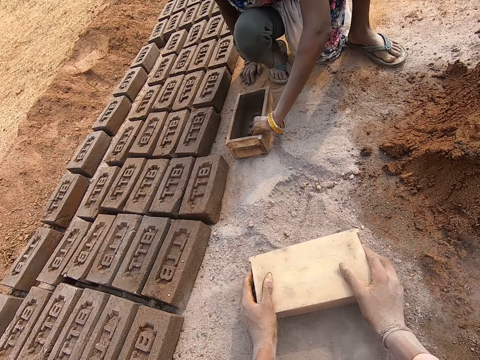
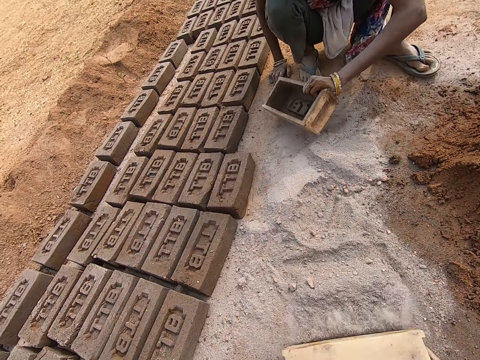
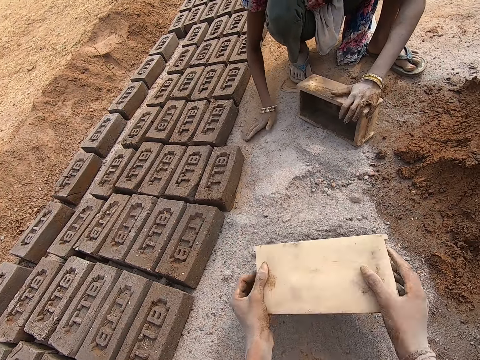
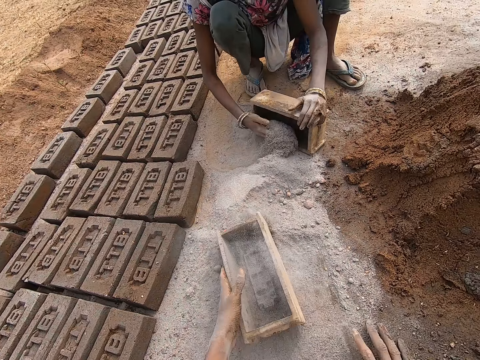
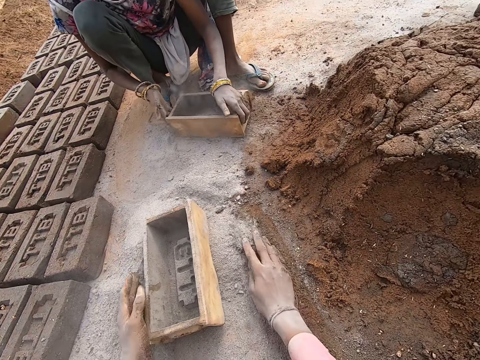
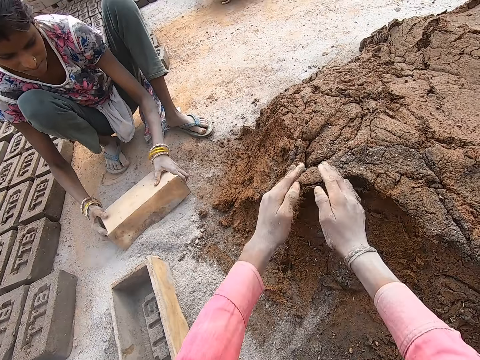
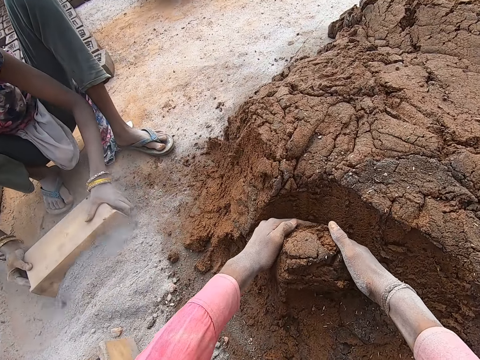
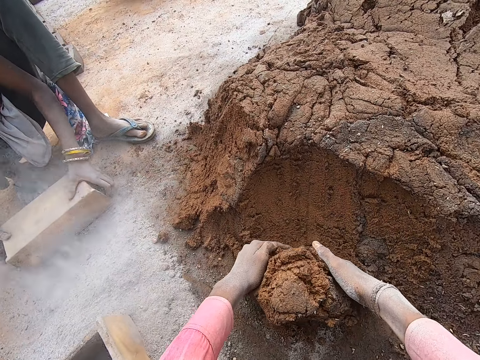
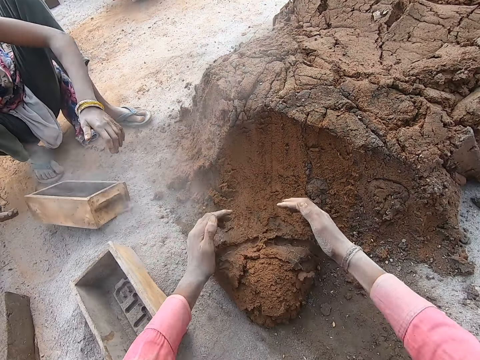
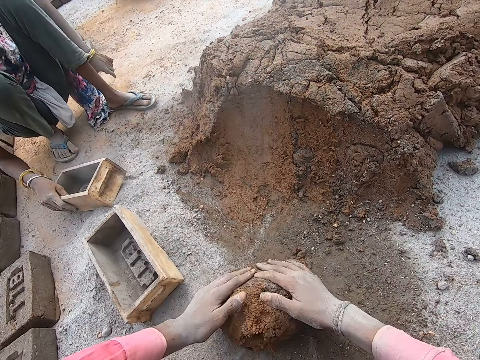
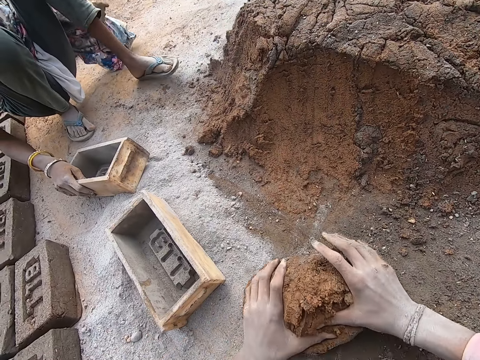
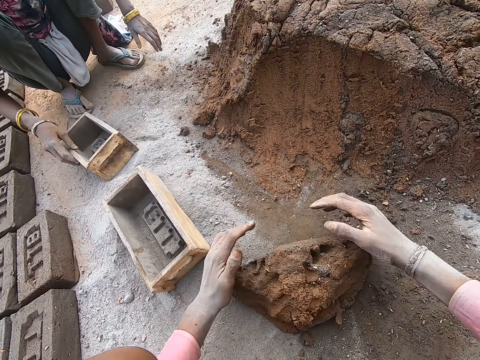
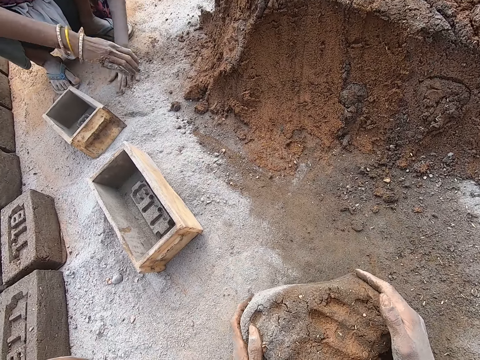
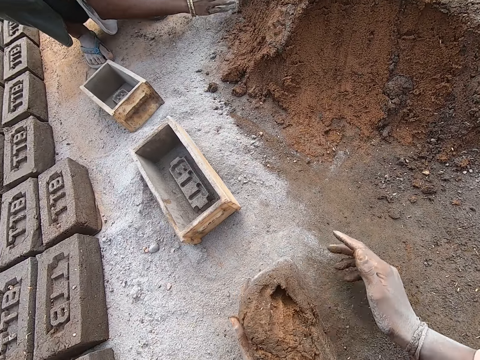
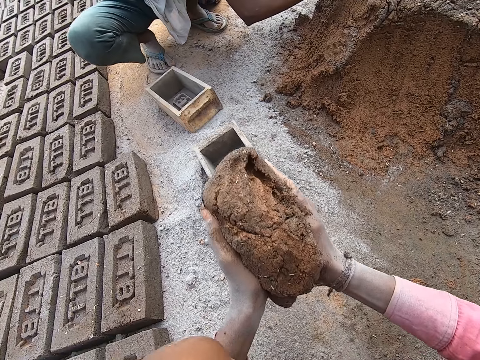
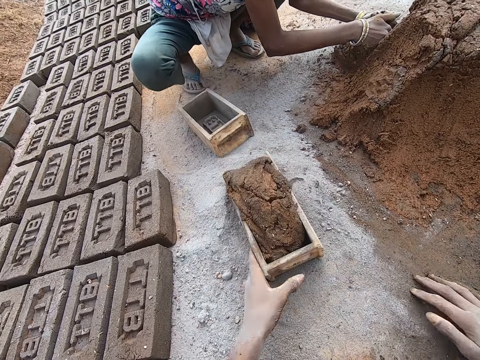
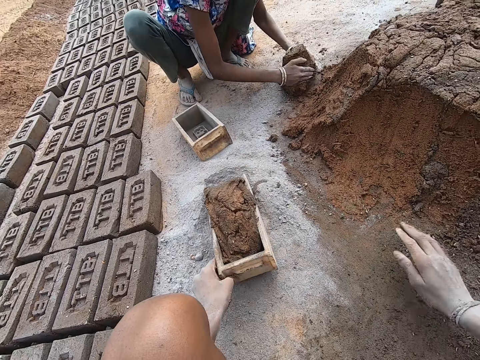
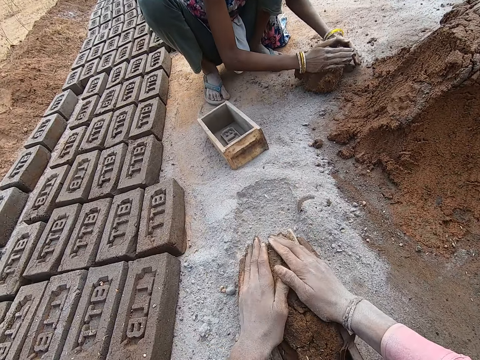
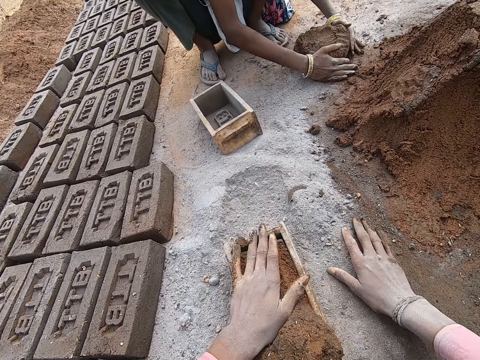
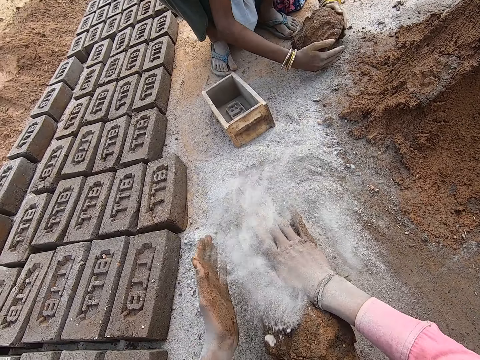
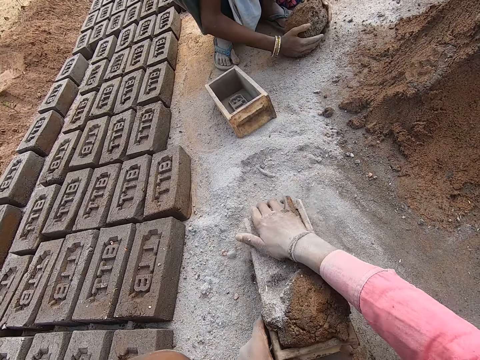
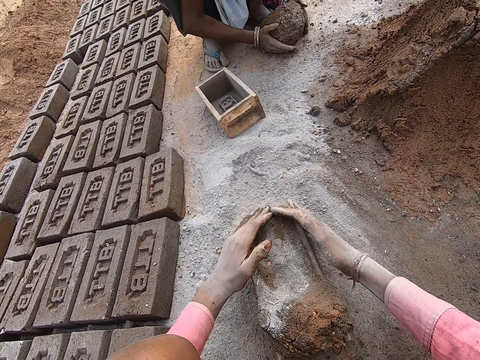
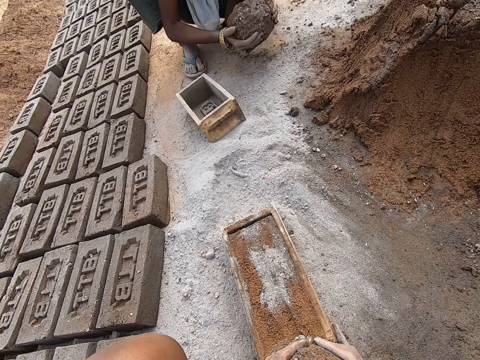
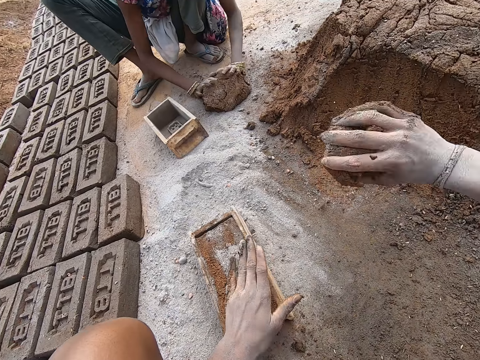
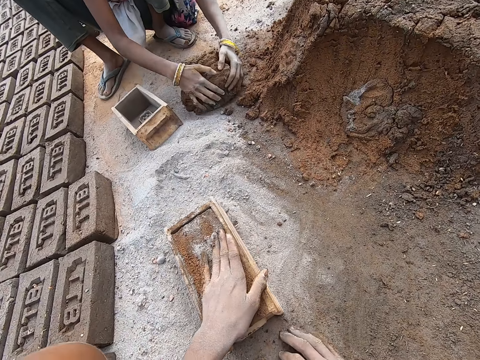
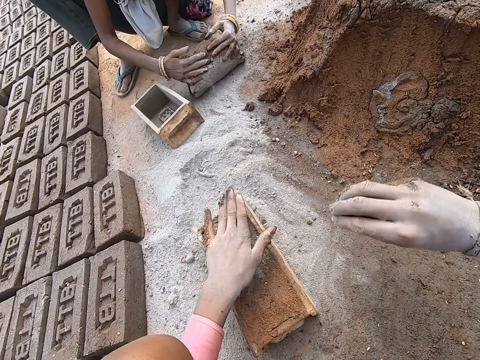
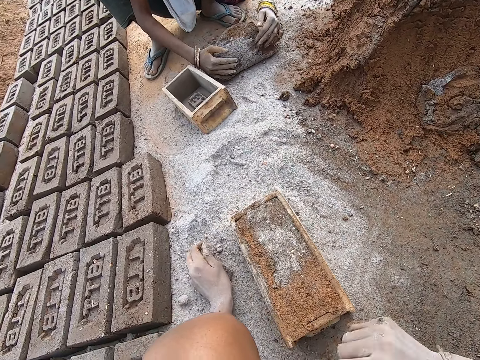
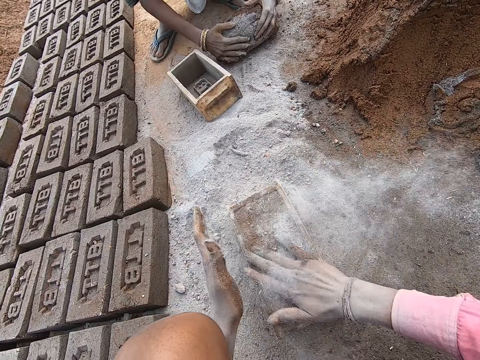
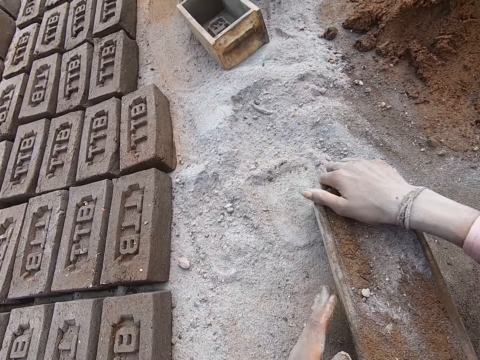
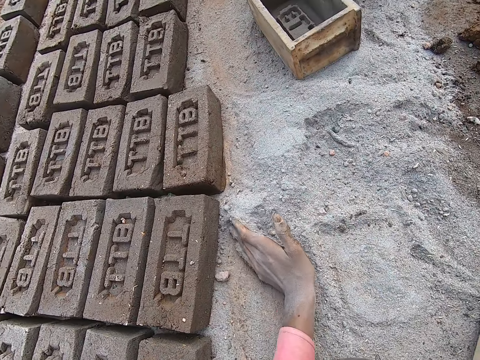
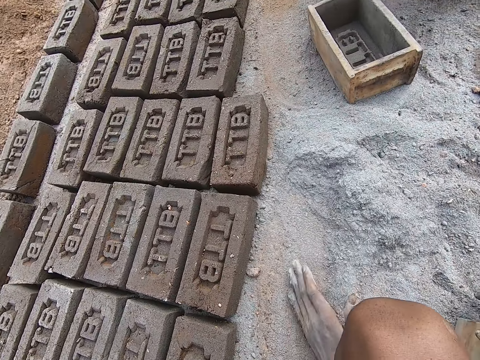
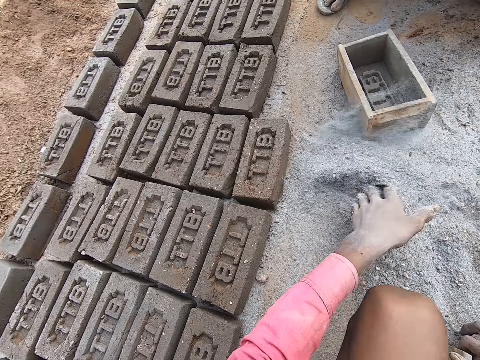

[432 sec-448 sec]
The camera wearer pours the soil on the ground. A woman picks the brick mold. The camera wearer collects the soil. He drags the brick mold on the ground. The woman puts the soil in the brick mold. The camera wearer puts the brick mold on the ground. He spreads the soil. The woman flips the brick mold. The camera wearer cuts the clay or mud mortar with his hands. The woman pushes the soil with the brick mold. The camera wearer molds the clay with both hands. The woman puts the brick mold on the ground. The woman picks the brick mold. The camera wearer lifts the clay off the ground. The woman rubs her hand on the ground. The camera wearer puts the clay in the brick. He throws the mud mortar in the brick mold. The woman cuts the clay with her hands. The camera wearer moves the brick mold. The woman molds the clay with both hands. The camera wearer removes the excess mud mortar. He cuts the clay with both hands. He picks the soil with his hand. The woman molds the clay with both hands. The camera wearer puts the soil on the brick. He hits the brick mold against the ground. He cuts the clay with both hands. He removes the excess mud mortar. He throws the clay on the clay heap. He collects the clay pieces. He throws the clay on the clay heap. He picks the soil from the ground. He rubs sand on his hands. He spreads the soil on the brick. He pulls the brick mold. He pushes the soil with his hand. He collects the soil.

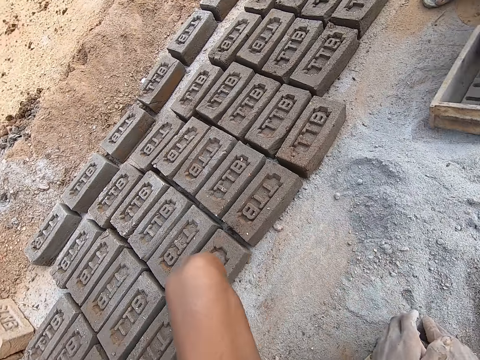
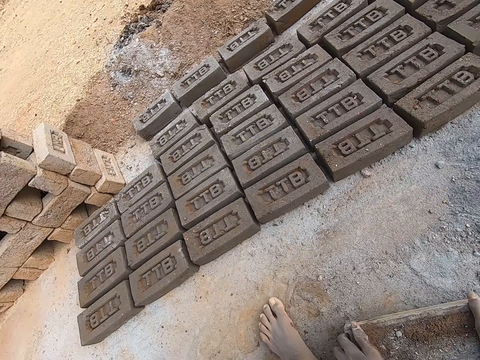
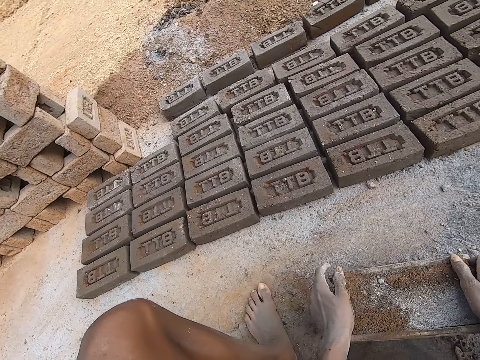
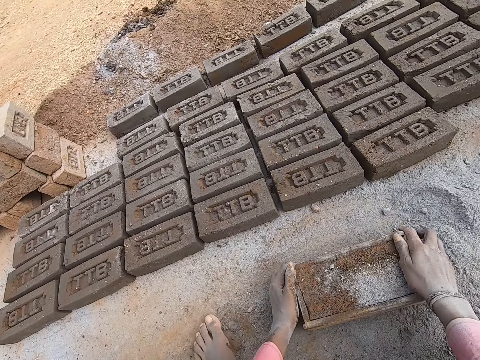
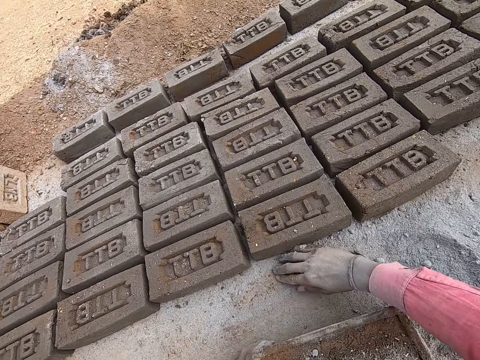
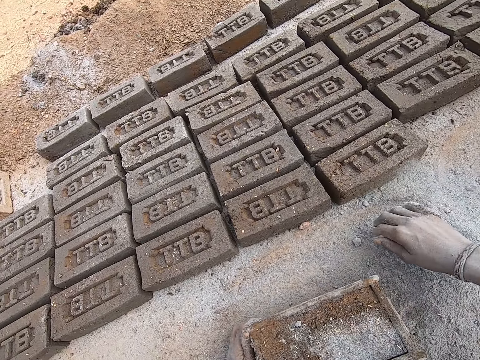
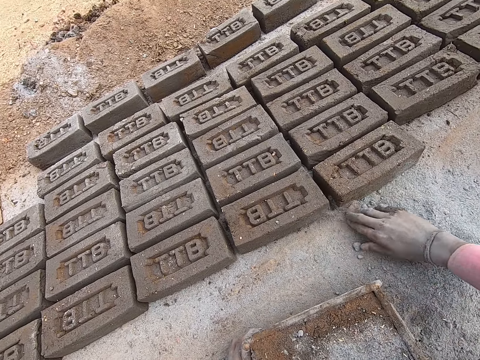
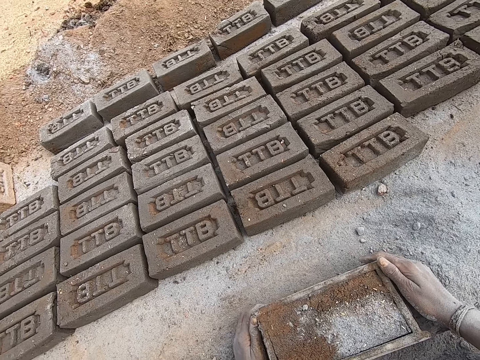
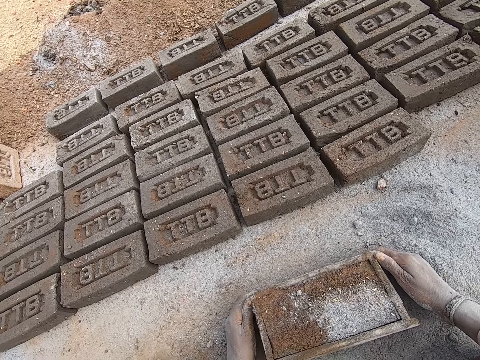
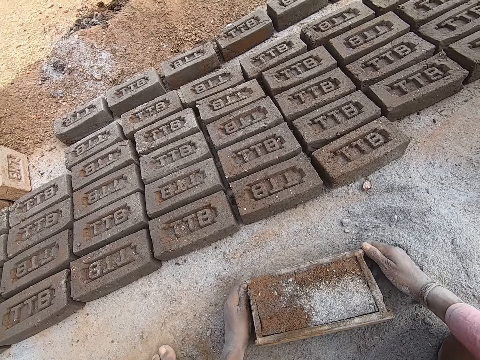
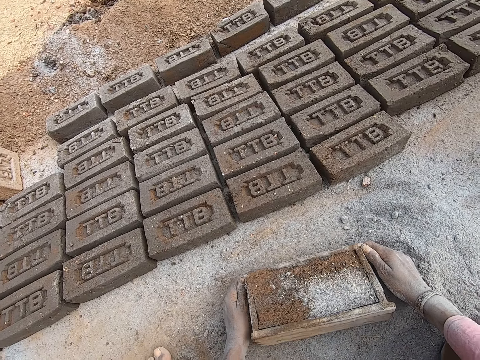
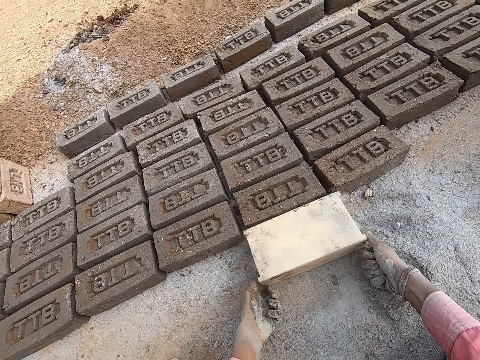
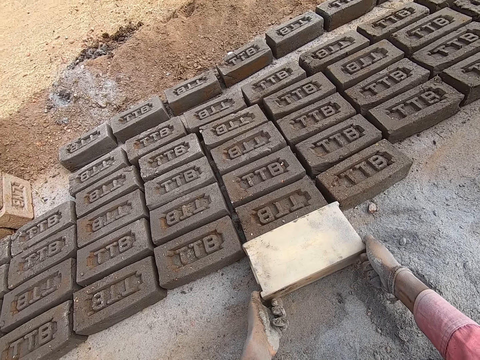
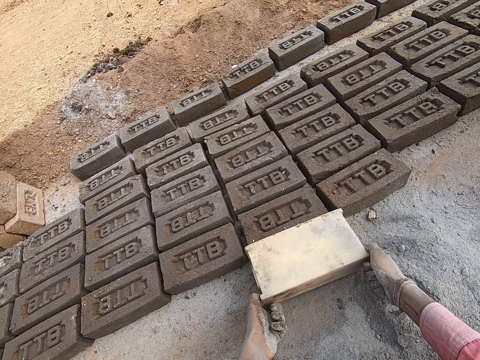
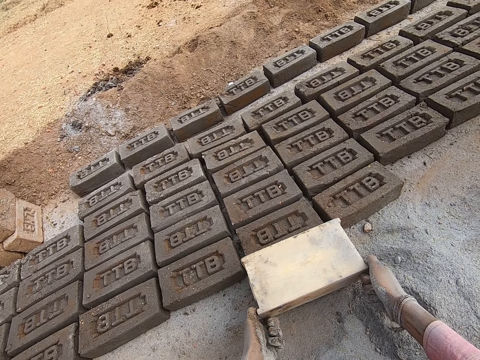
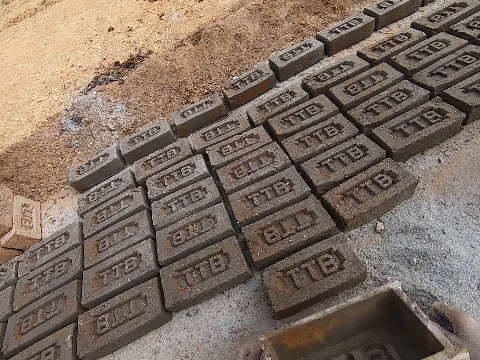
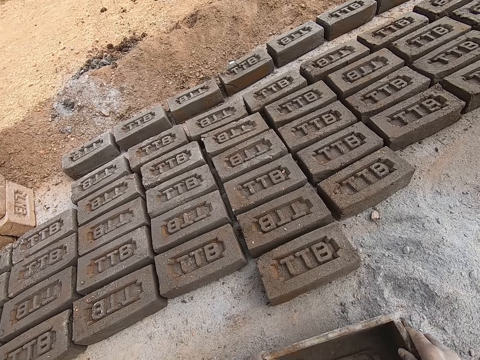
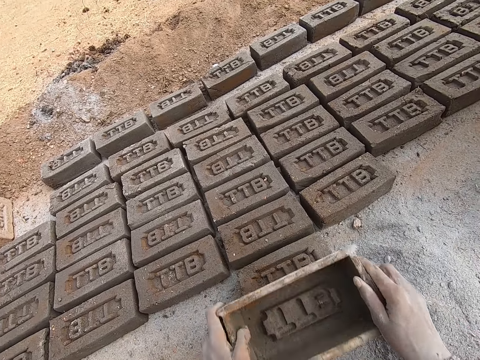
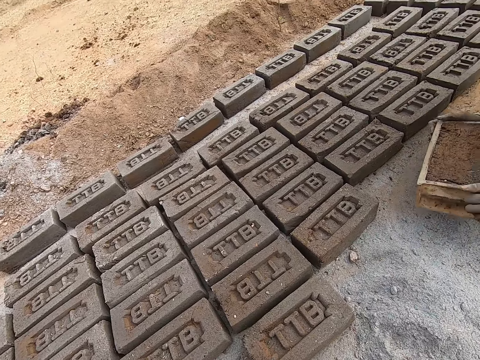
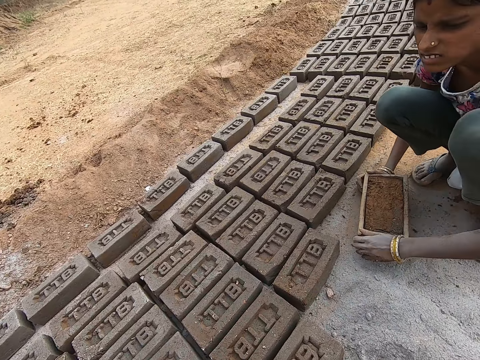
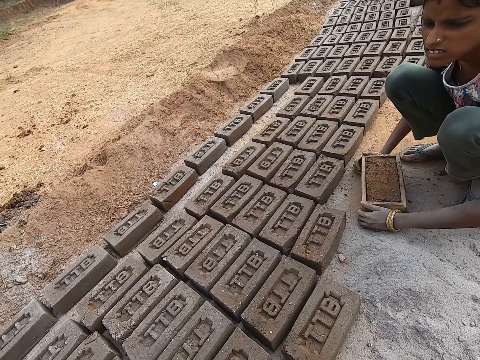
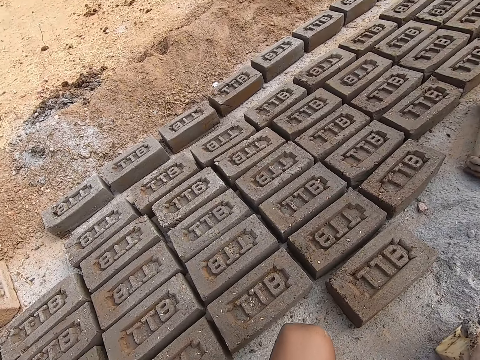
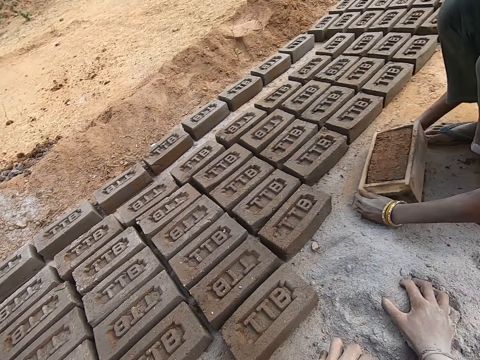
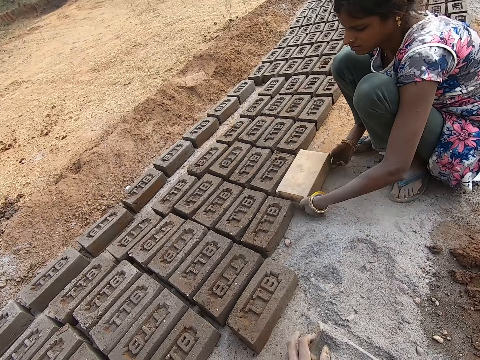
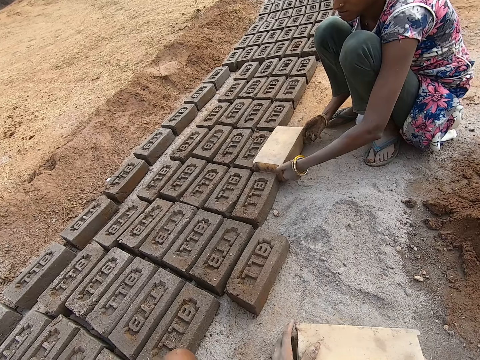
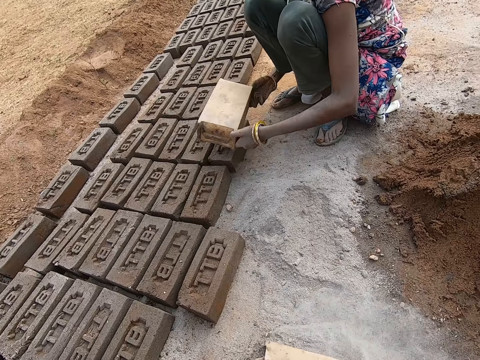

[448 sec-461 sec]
The camera wearer pulls his hand off the soil. A woman pulls the brick mold. The camera wearer holds the brick mold, carries the brick mold, puts the brick mold on the ground, and pulls his hand off the brick mold. He collects the soil. He pushes the soil aside. He holds the brick mold with both hands. He removes the brick from the brick mold. He puts down the brick. He turns the brick mold. He puts the brick mold on the ground. He picks the brick mold. He puts the brick mold on the brick. The woman holds the brick mold. The woman removes the brick from the brick mold. The camera wearer puts the soil in the brick mold. He pours the soil. He drags the brick mold on the ground.
